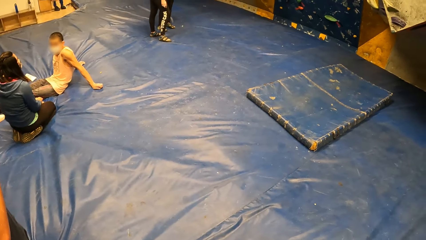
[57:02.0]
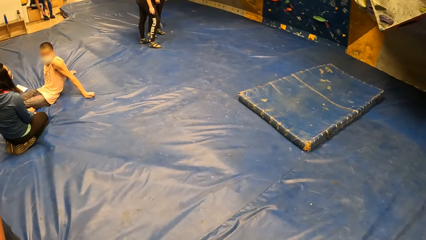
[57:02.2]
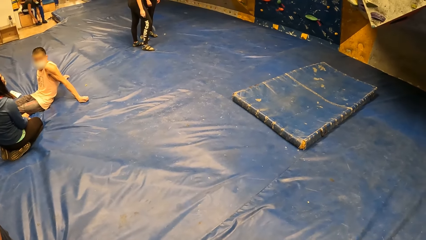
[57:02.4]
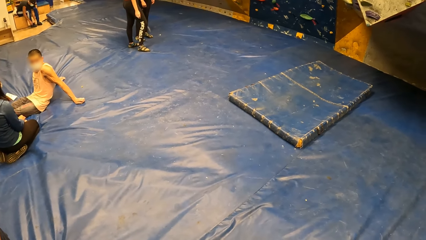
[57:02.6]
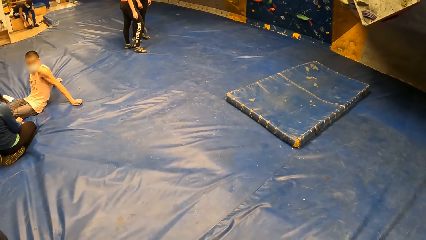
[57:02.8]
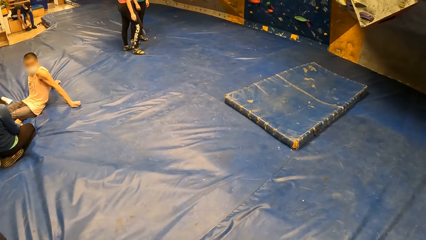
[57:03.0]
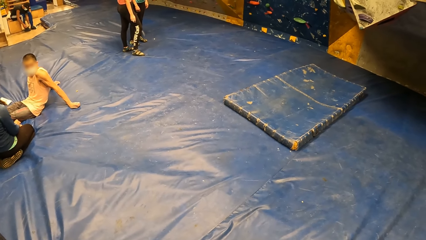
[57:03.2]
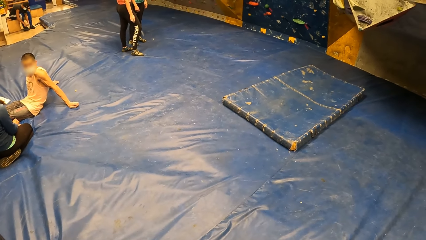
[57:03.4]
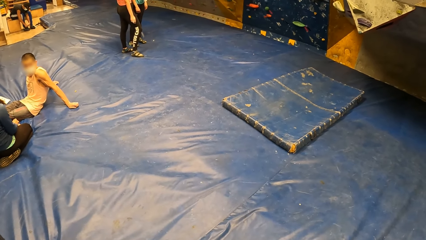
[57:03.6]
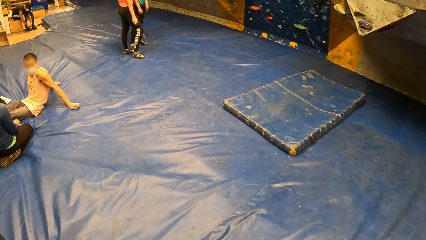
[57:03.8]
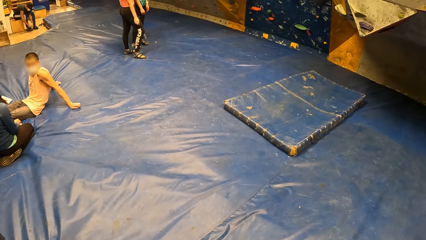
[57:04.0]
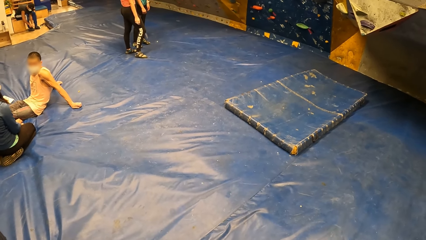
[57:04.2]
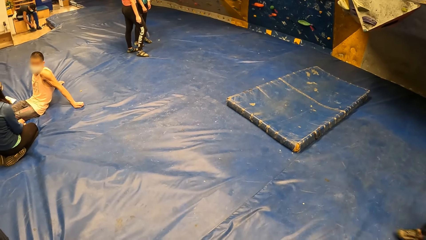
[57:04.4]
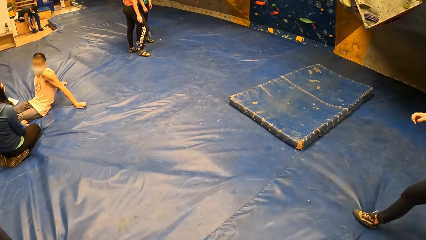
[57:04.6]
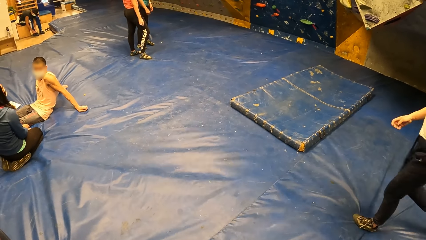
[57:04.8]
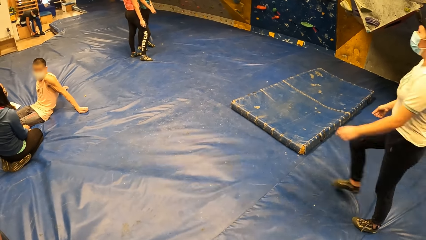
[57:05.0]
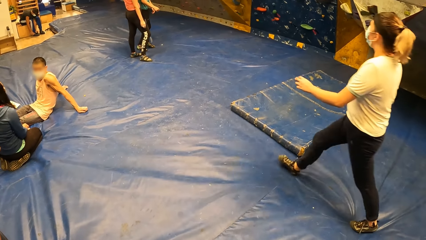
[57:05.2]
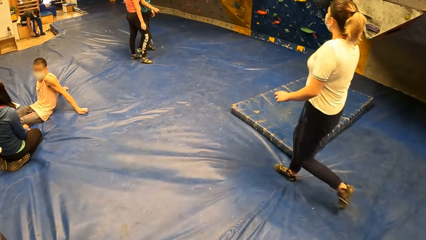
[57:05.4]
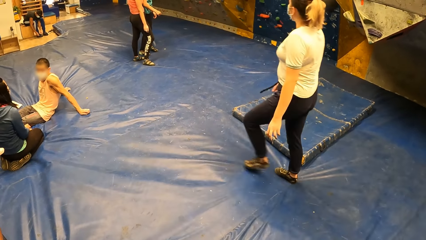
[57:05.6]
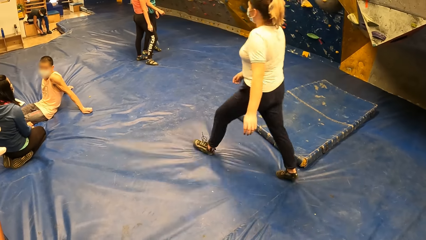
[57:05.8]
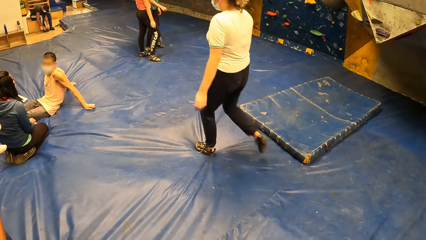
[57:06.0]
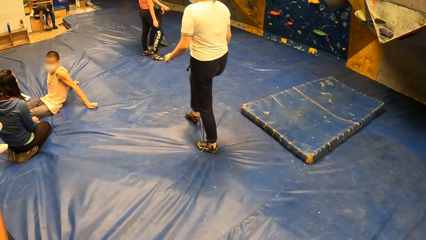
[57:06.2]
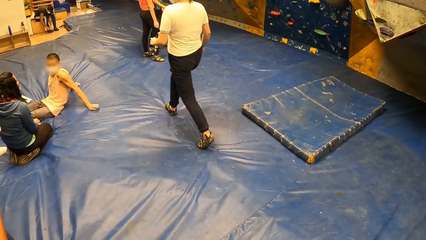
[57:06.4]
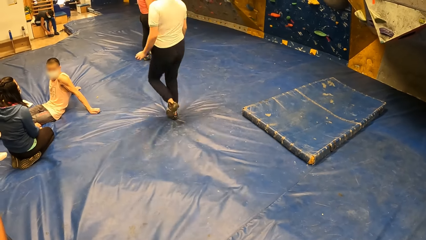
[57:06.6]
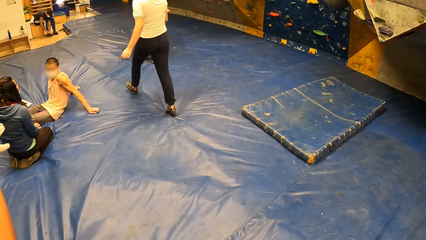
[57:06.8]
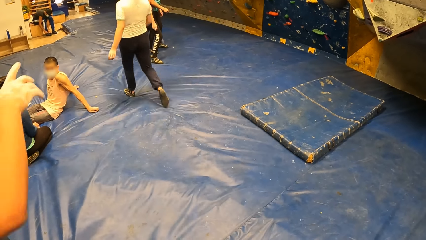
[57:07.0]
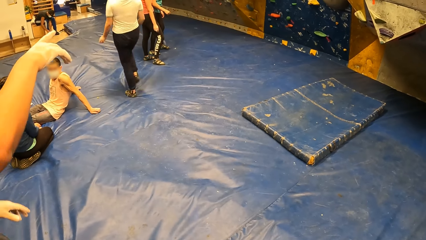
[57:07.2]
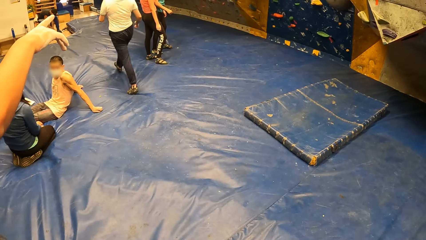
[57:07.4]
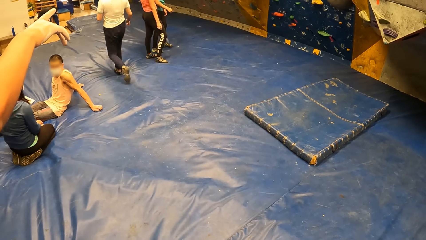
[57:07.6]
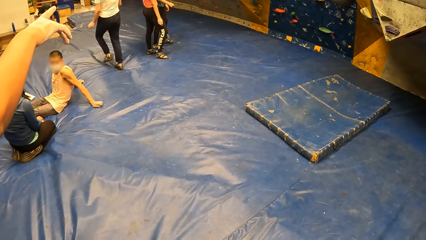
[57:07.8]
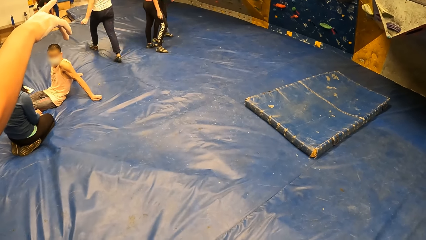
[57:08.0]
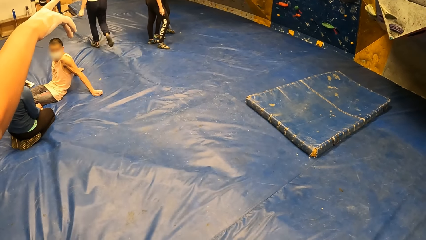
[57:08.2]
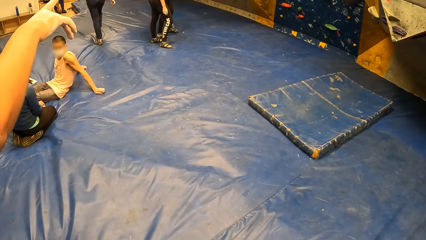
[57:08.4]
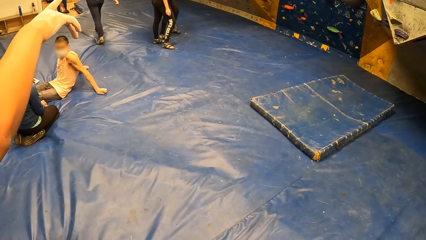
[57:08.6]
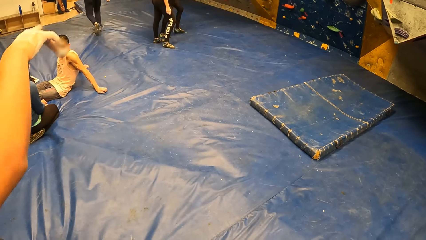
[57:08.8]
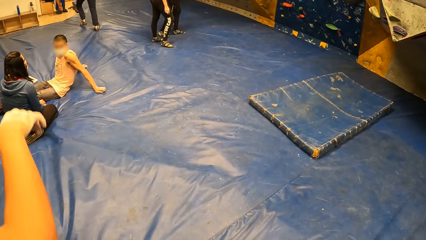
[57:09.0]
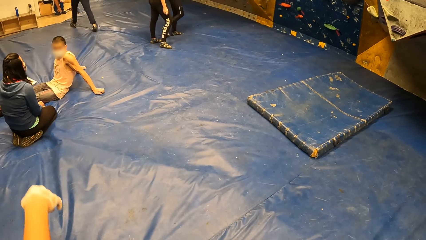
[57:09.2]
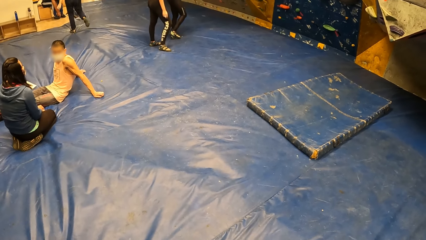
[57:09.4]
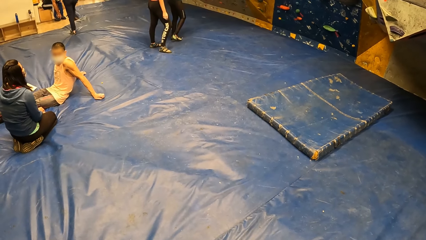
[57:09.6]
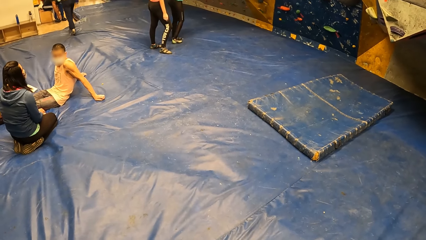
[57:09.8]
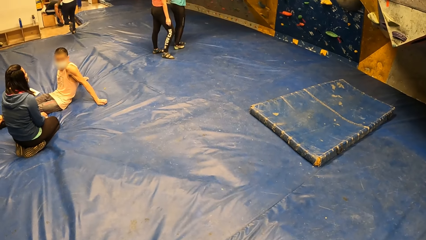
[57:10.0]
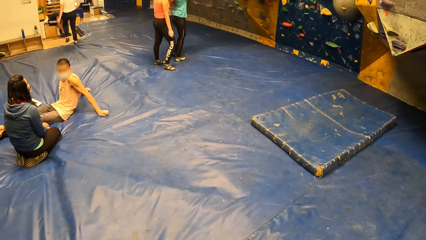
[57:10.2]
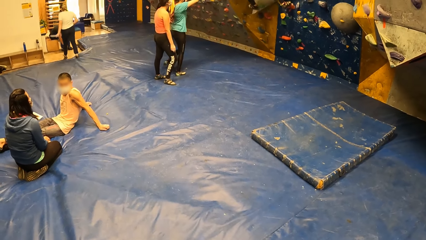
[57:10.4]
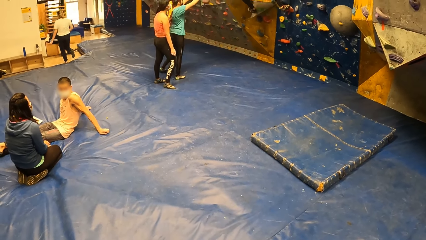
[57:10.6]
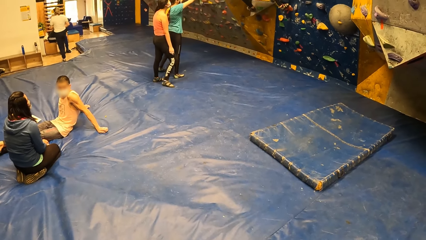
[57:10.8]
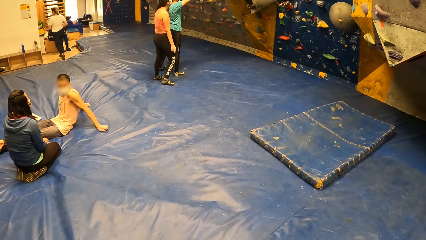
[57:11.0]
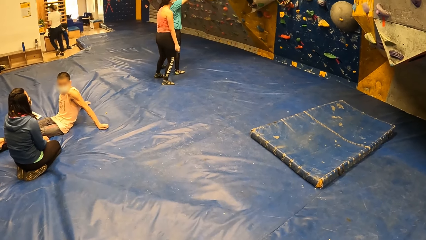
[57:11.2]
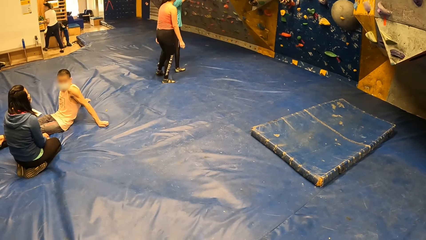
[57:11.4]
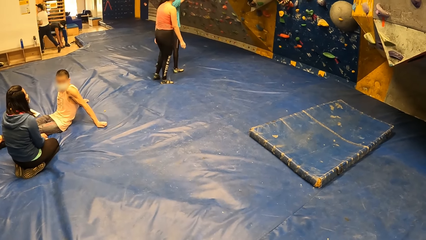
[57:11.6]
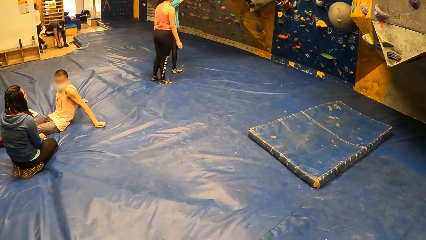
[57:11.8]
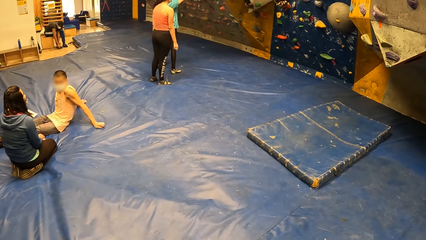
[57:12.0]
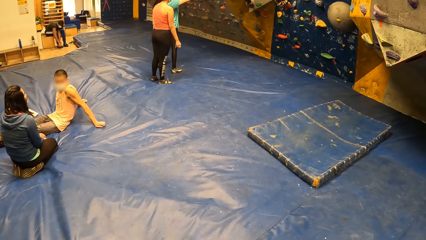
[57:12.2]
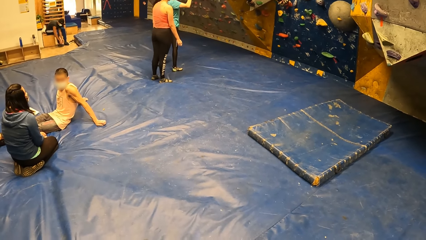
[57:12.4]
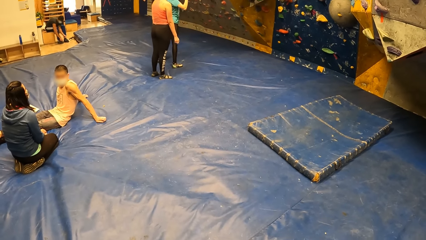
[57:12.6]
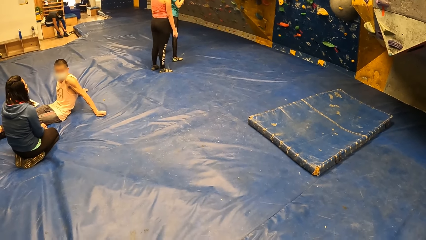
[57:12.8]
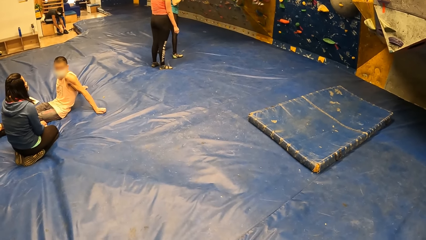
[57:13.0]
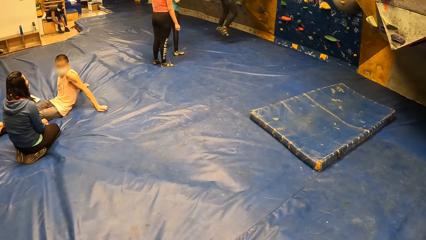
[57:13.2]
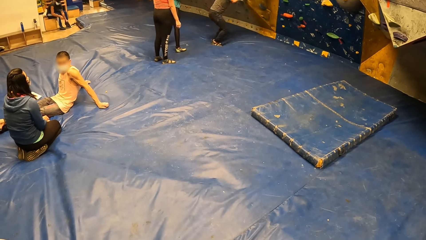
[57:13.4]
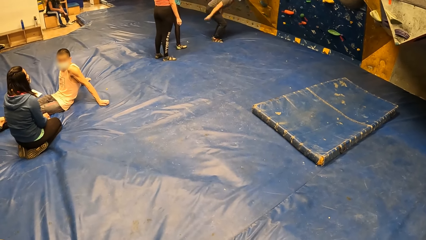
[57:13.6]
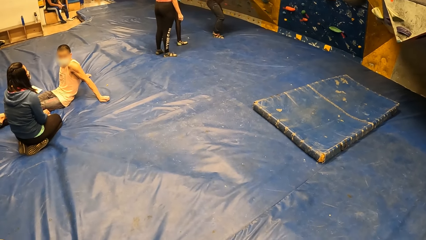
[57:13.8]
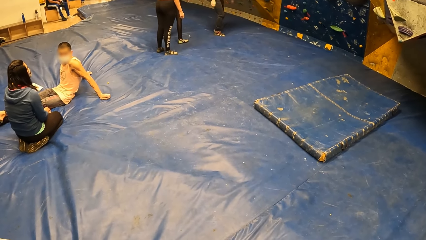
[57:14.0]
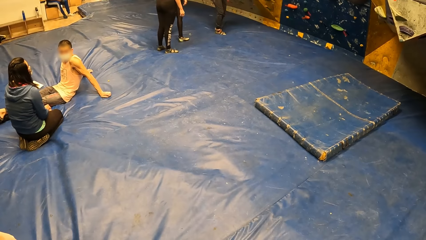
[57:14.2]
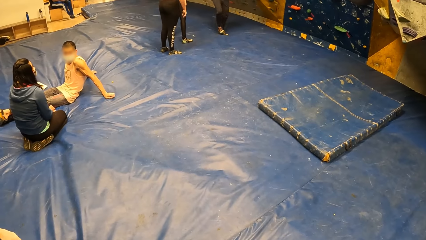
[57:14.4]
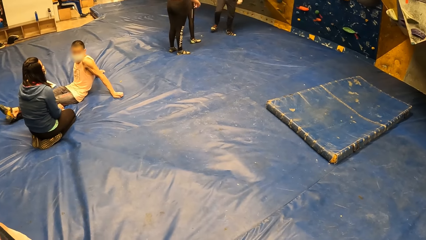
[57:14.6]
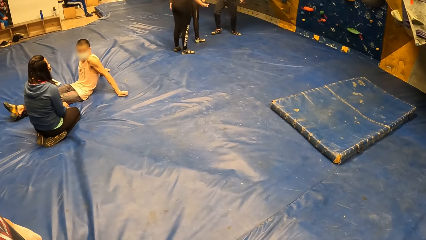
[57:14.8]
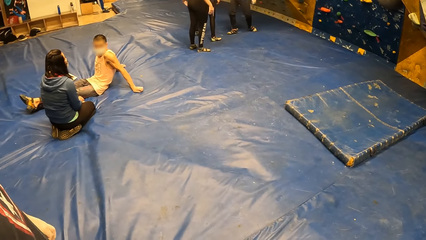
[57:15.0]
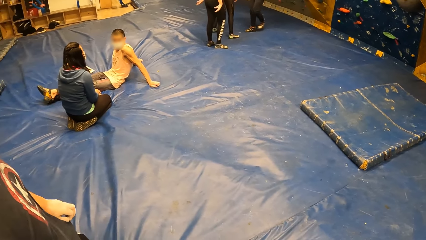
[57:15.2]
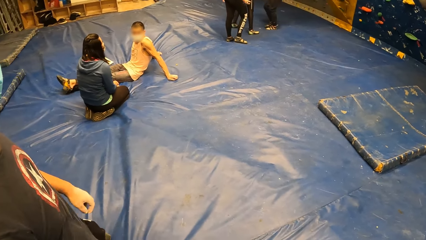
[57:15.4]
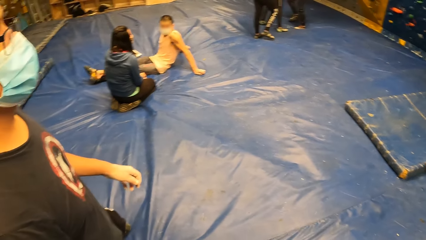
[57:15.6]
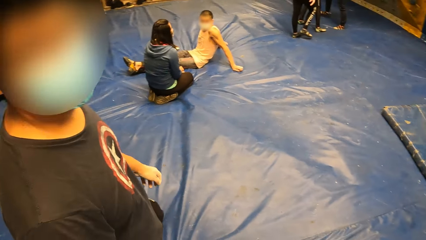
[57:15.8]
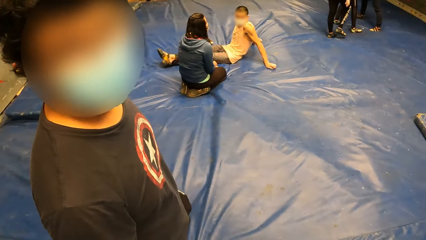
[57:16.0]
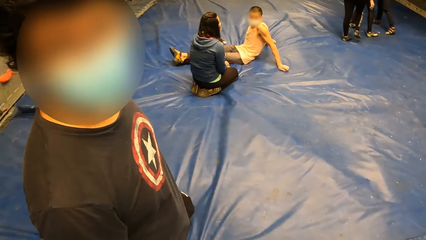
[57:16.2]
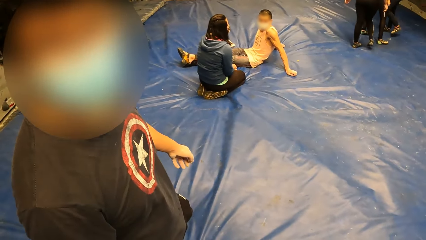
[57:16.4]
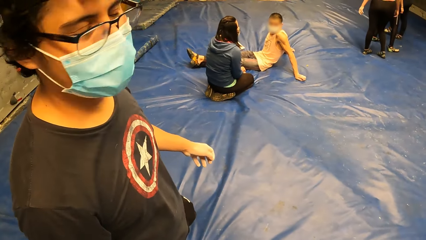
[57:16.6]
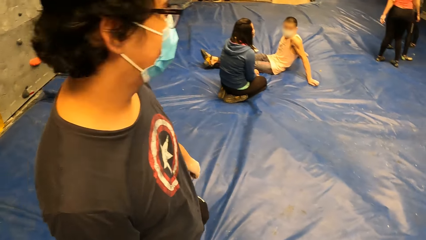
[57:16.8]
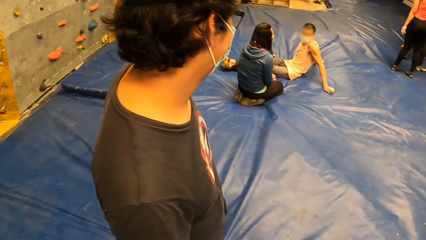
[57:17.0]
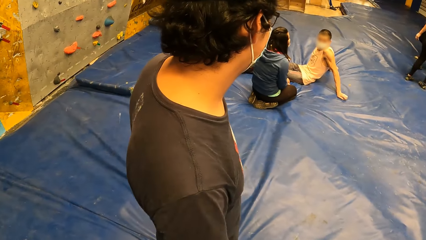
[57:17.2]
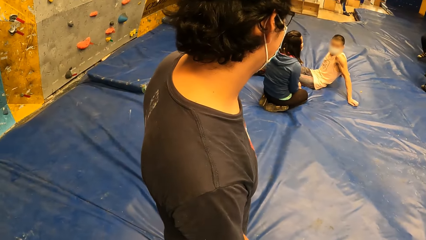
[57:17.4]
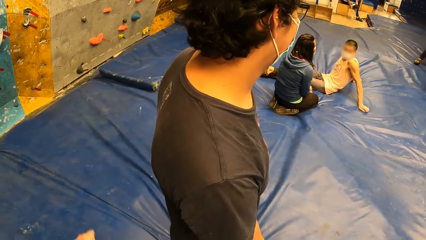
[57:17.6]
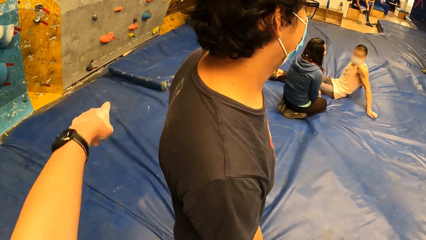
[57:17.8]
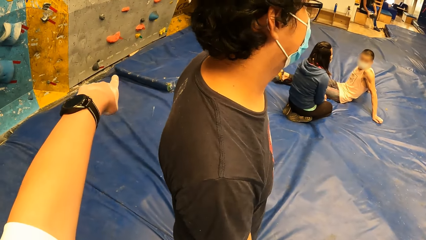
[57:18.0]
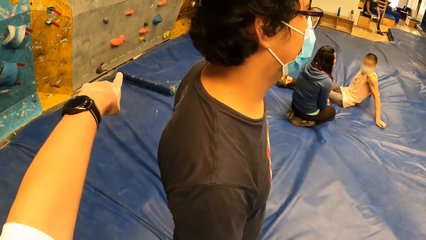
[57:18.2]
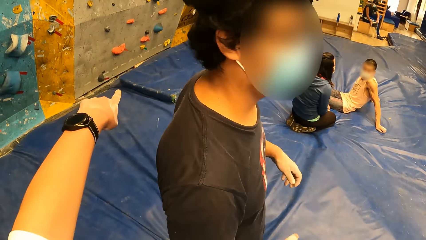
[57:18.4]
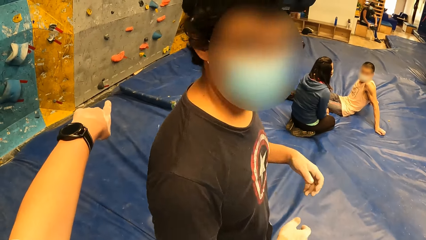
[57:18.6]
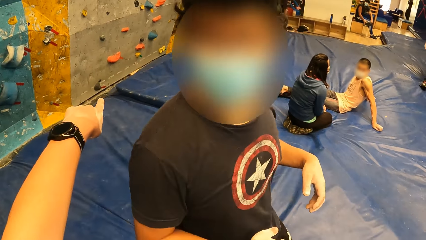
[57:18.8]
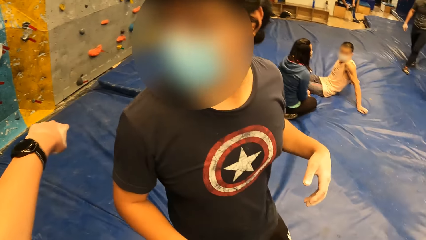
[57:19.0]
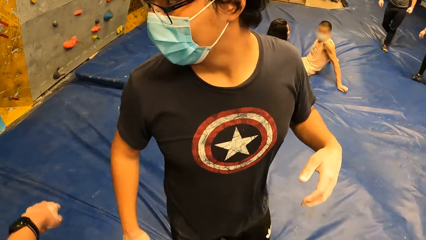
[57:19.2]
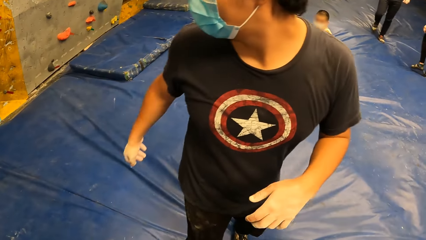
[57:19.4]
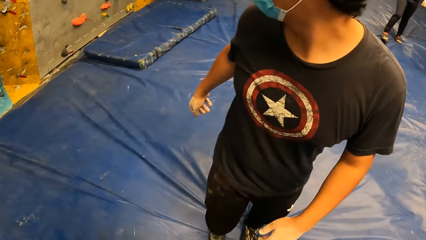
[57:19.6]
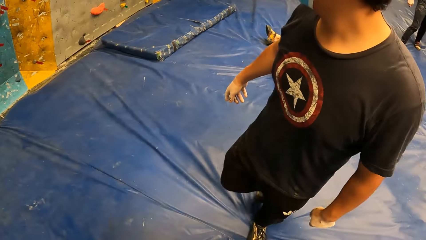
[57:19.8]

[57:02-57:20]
A woman walks past the camera wearer on the bouncing castle. A man gestures his hand. Another woman walks on the bouncing castle and stands on the bouncing castle. The other woman jumps down the walk wall. The camera wearer points his left finger towards the walk wall.
